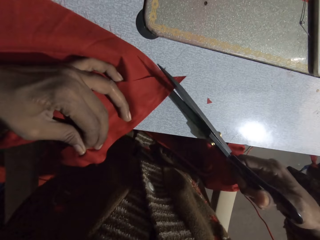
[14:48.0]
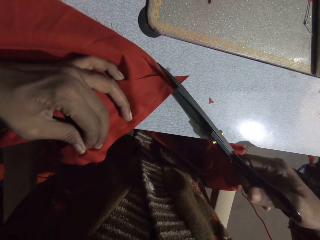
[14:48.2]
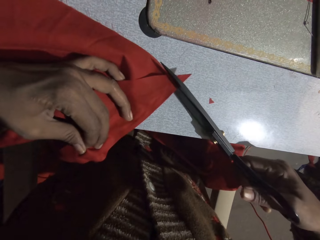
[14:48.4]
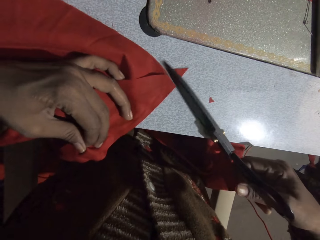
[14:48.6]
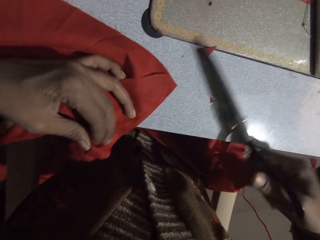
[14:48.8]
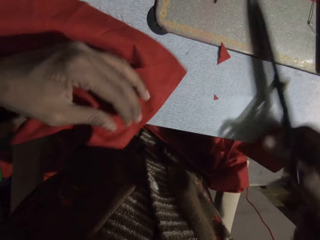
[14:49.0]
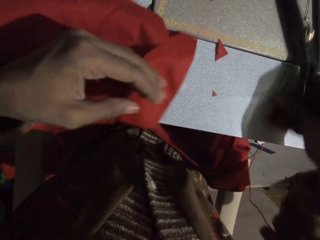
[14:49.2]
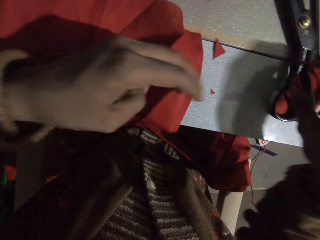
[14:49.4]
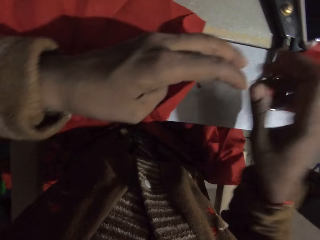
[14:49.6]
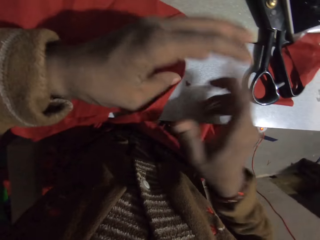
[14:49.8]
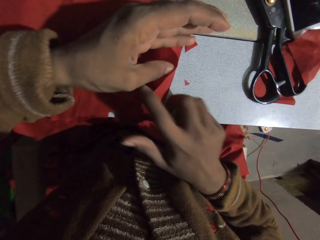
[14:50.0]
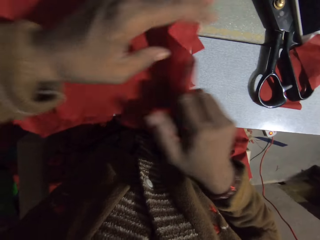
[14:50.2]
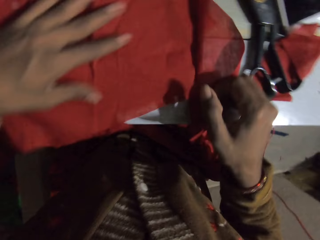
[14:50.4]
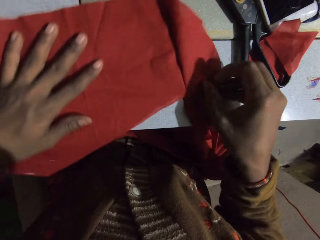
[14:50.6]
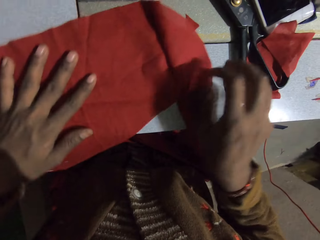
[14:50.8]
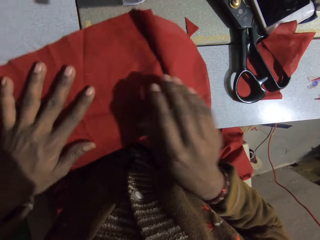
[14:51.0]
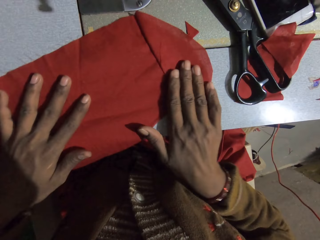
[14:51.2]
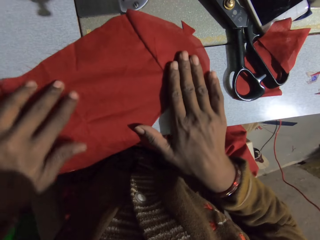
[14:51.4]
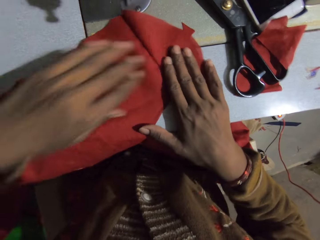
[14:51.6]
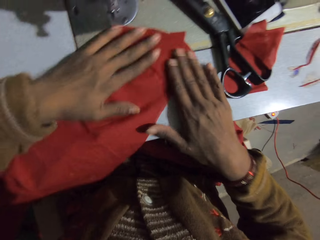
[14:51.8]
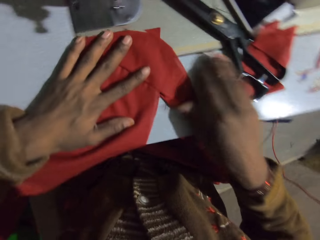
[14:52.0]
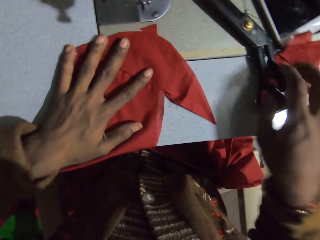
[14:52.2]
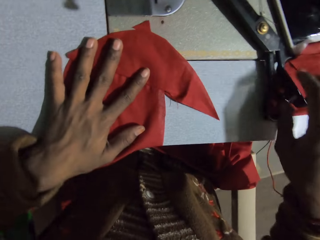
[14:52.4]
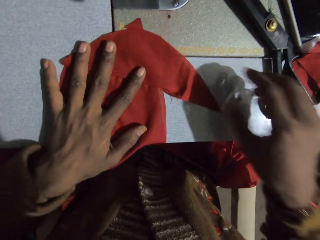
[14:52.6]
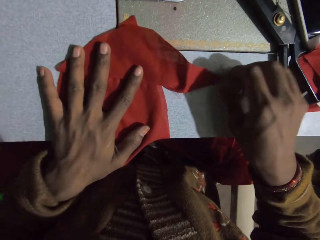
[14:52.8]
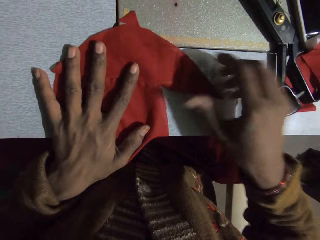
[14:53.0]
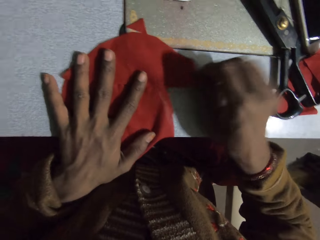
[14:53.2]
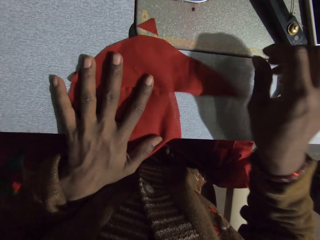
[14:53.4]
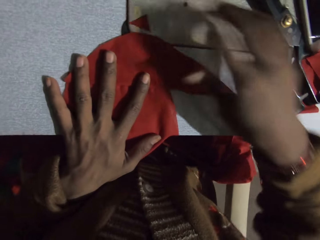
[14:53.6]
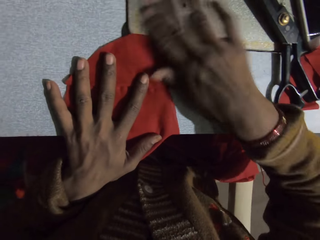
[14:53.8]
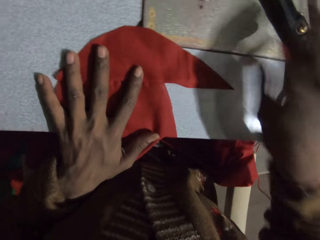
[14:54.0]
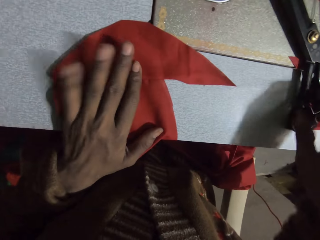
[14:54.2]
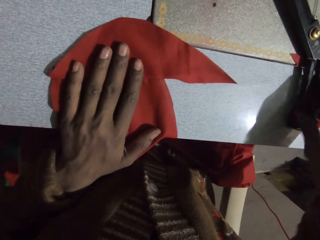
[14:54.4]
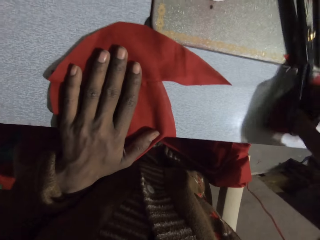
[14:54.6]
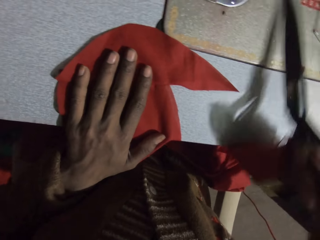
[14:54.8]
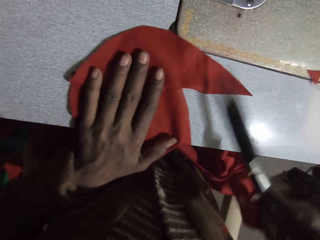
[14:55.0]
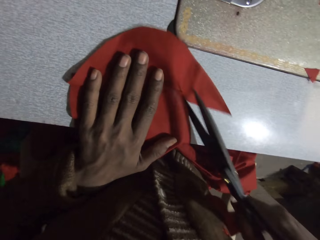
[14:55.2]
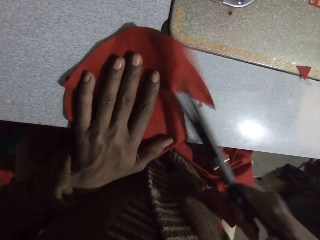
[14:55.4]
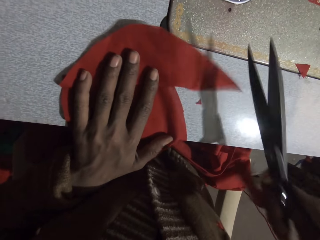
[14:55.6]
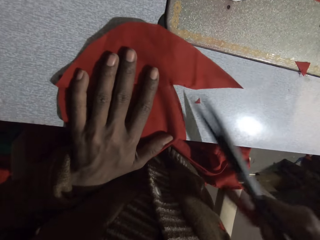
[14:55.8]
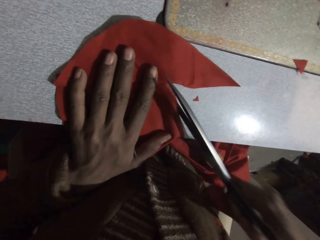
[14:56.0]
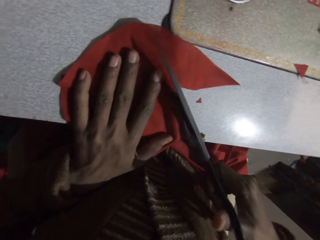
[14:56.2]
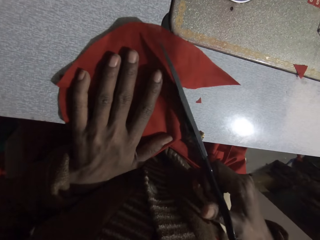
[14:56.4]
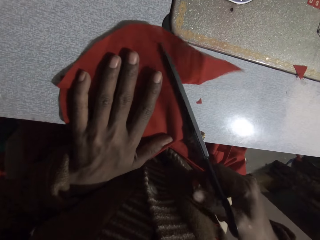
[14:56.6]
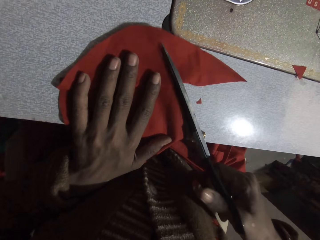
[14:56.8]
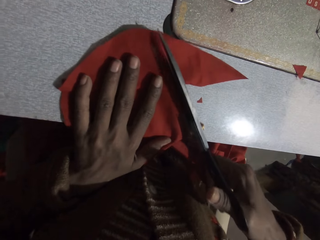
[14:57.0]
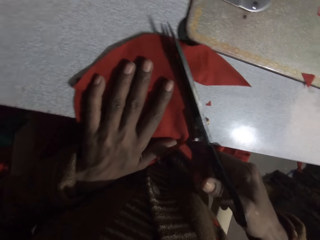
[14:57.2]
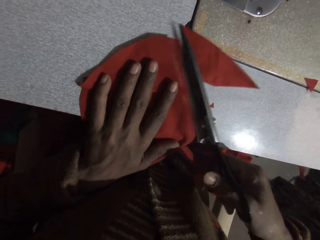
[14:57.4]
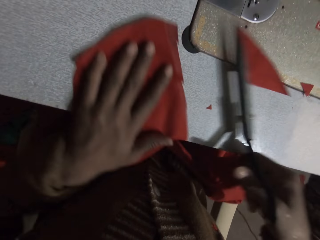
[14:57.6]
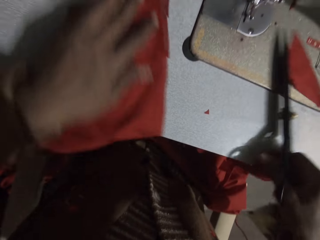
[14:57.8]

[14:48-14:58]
The camera wearer cuts the piece of cloth. They put the scissors down. They straighten the cloth with hands. They pick up the scissors. They cut the piece of cloth.

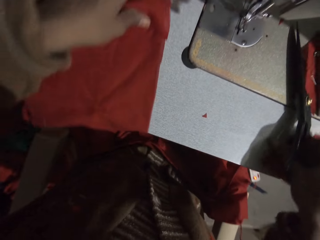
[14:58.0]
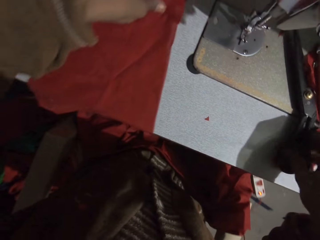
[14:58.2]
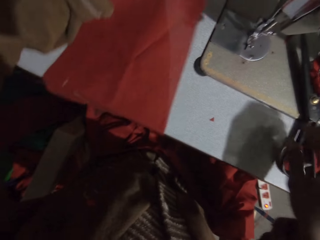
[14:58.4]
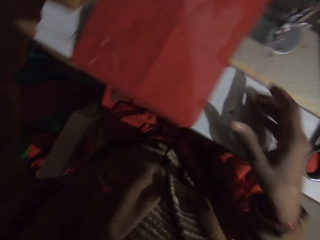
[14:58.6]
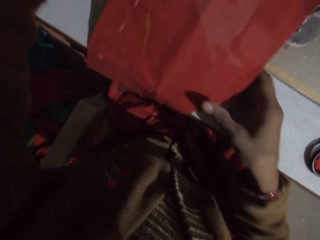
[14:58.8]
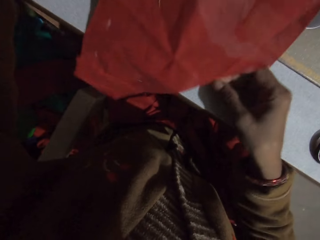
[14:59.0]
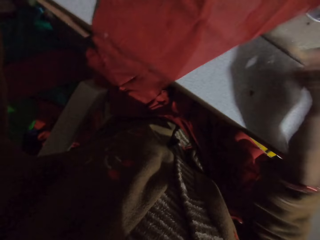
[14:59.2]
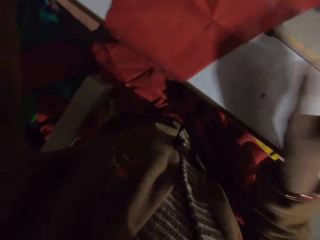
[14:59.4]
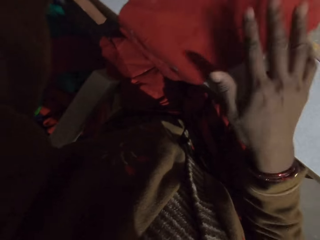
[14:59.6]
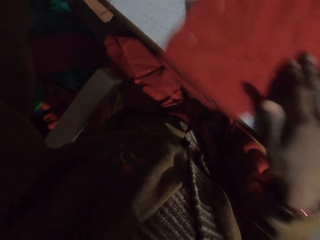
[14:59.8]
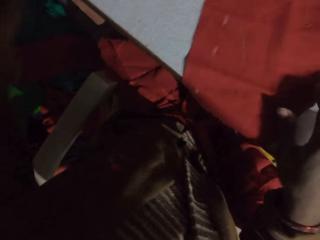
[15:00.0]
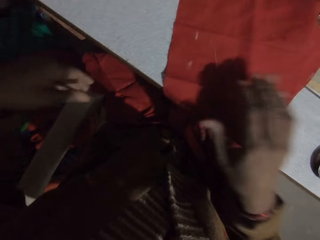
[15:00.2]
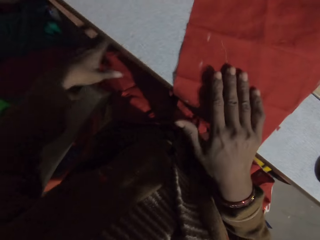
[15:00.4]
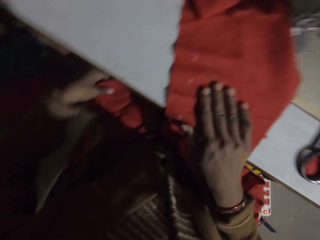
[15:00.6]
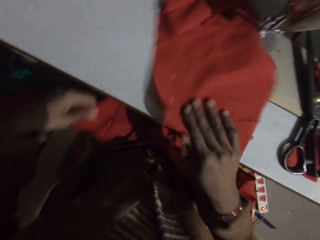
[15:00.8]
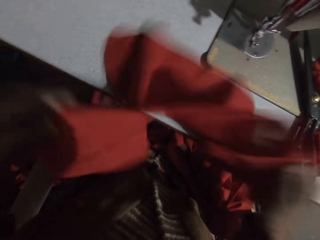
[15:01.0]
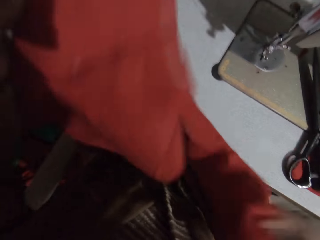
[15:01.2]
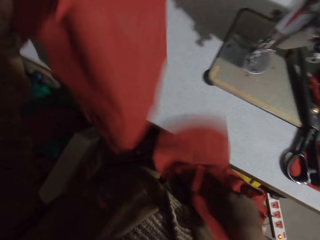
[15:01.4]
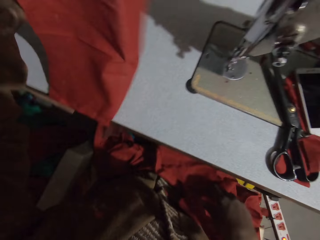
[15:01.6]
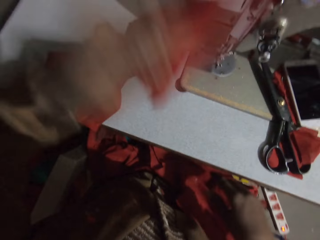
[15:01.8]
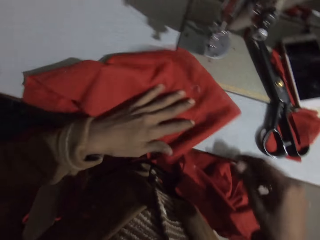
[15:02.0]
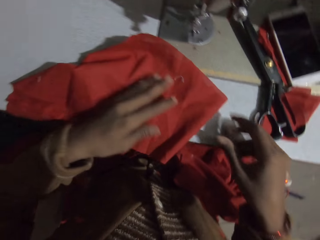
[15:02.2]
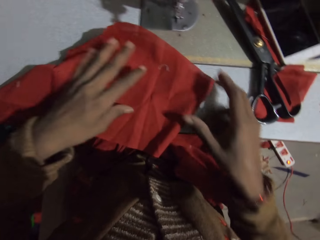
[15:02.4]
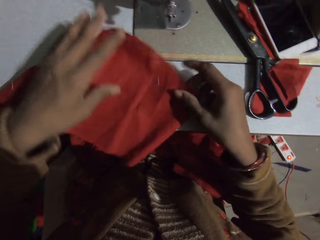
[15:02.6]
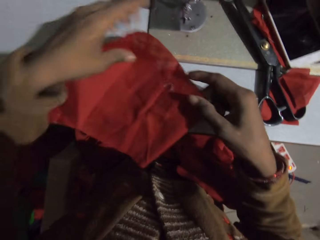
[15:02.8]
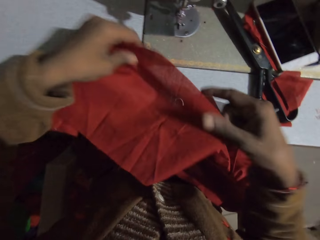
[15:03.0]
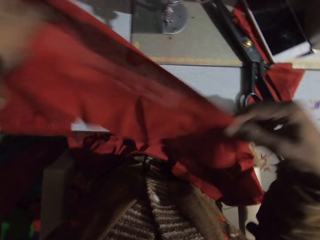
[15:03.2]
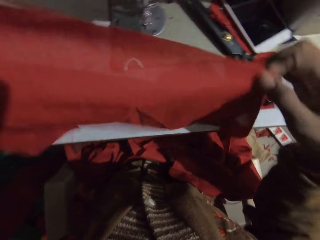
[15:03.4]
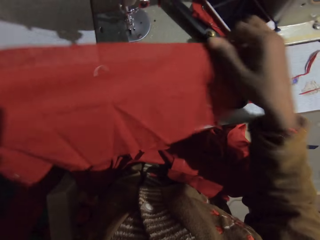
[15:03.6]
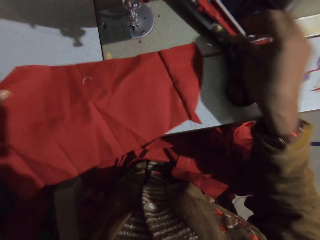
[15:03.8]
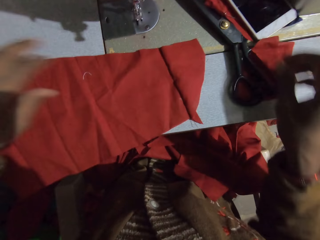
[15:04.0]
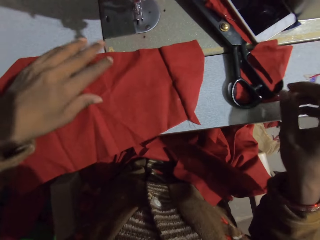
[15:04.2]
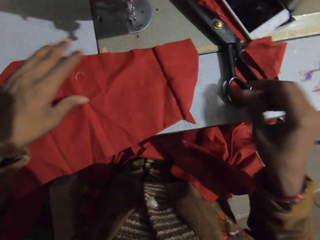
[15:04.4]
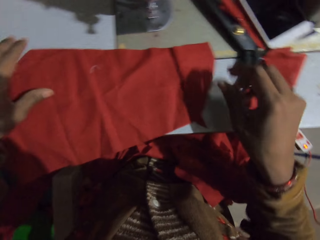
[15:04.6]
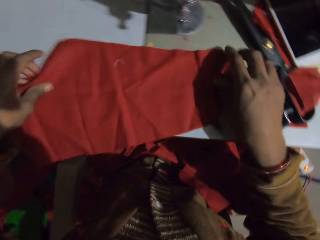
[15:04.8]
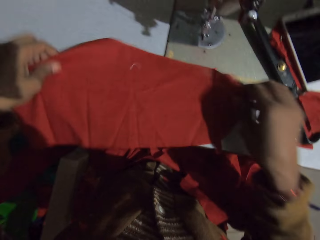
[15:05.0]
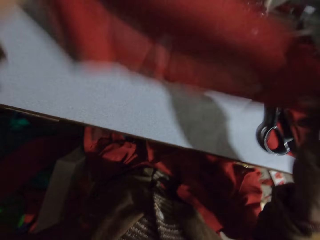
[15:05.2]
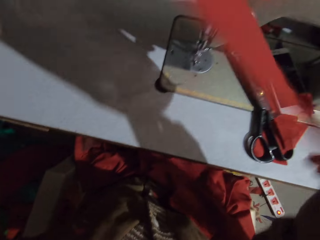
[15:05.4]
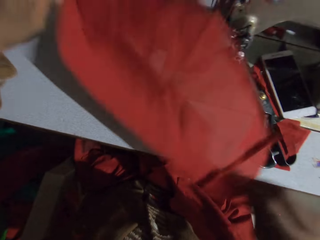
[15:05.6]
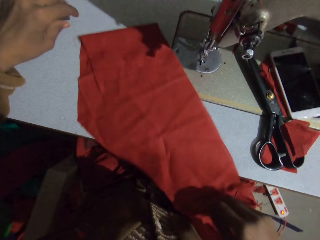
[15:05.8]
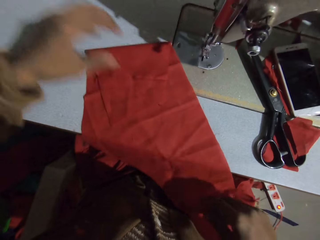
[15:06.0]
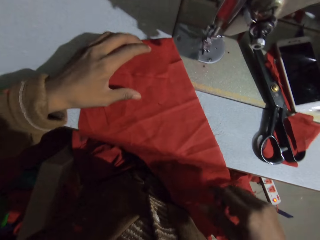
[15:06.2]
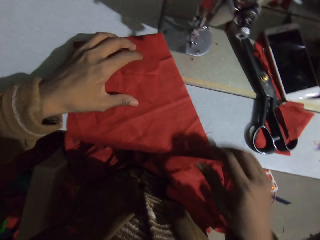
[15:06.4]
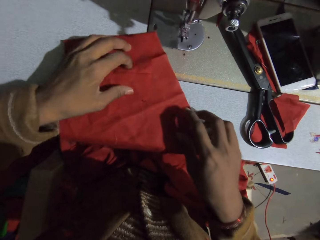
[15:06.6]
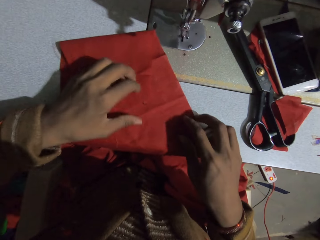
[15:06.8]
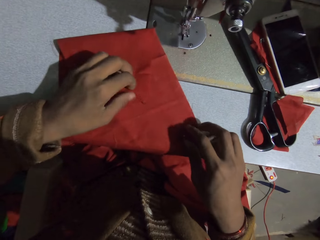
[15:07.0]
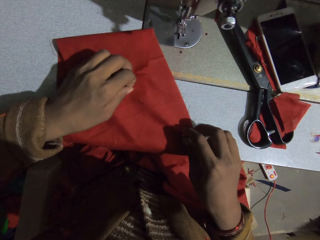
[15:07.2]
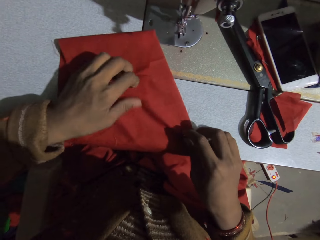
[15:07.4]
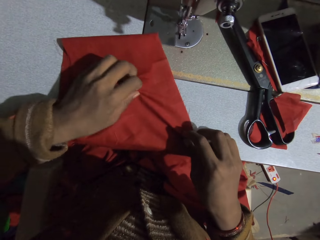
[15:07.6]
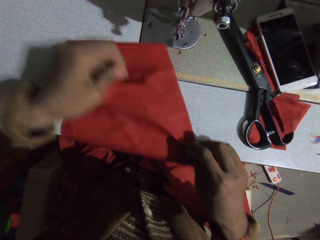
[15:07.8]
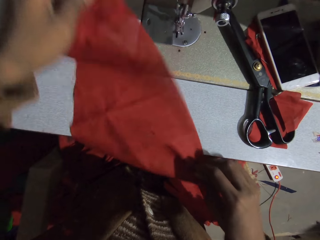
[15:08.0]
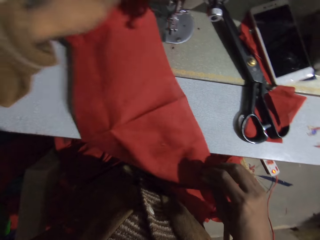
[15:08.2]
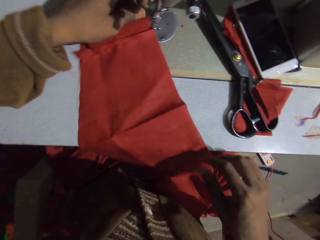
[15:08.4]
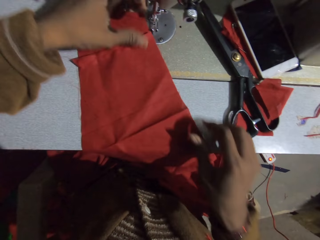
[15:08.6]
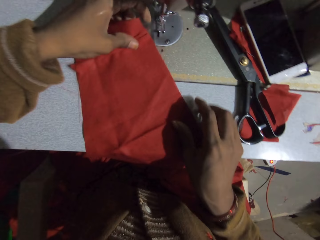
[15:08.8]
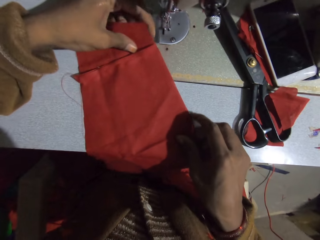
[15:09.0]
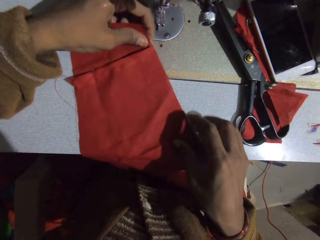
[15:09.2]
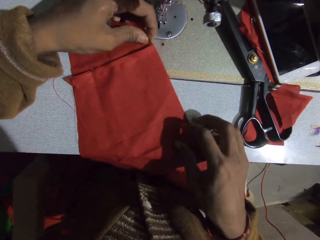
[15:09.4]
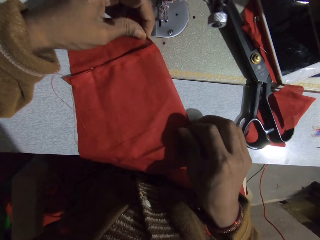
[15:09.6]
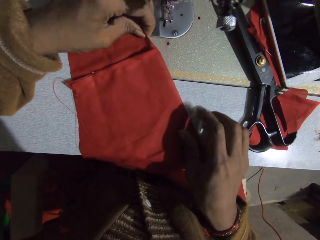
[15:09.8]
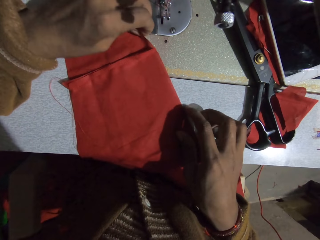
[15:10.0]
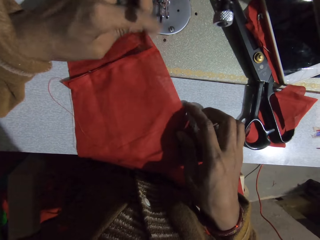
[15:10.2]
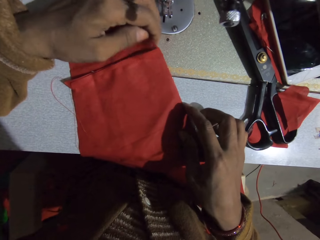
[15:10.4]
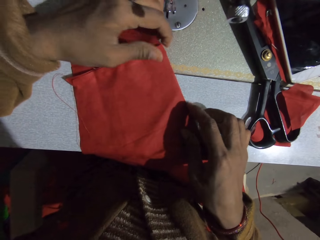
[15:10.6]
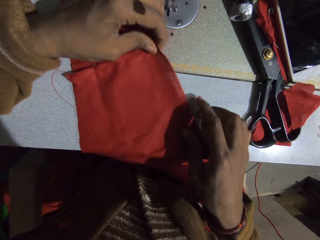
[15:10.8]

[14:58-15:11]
The camera wearer puts the scissors down. They pick up the piece of cloth. They place the cloth on the table. They unfold the cloth. They turn the piece of cloth.
